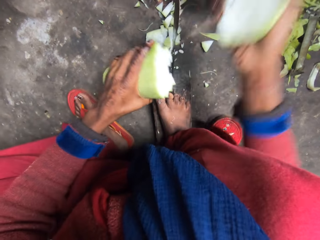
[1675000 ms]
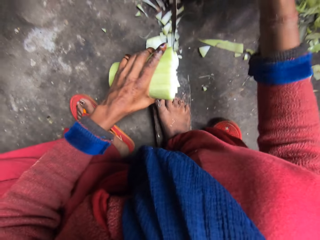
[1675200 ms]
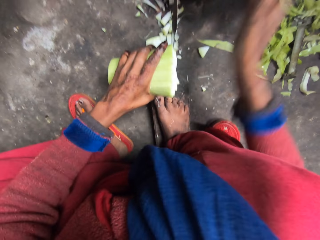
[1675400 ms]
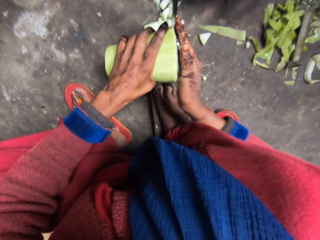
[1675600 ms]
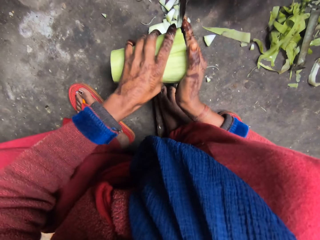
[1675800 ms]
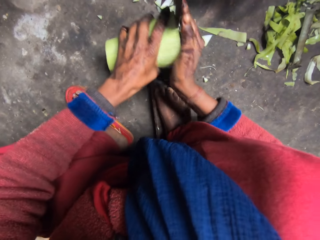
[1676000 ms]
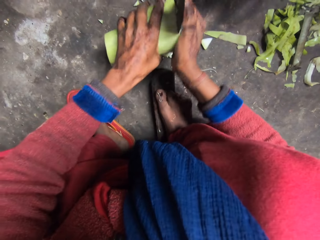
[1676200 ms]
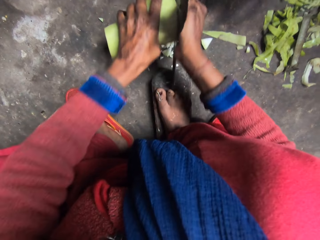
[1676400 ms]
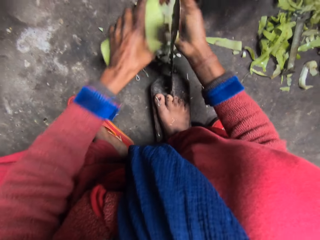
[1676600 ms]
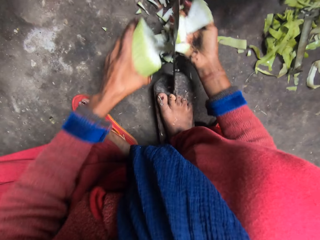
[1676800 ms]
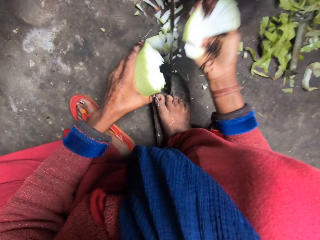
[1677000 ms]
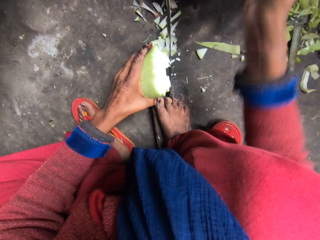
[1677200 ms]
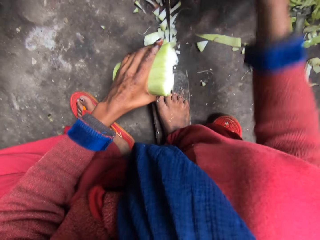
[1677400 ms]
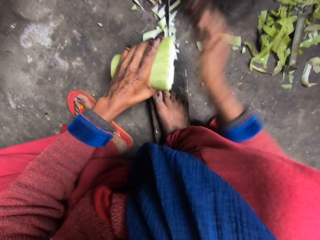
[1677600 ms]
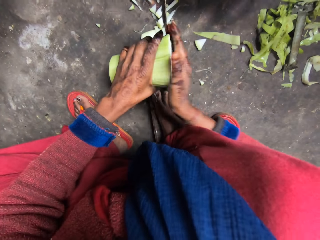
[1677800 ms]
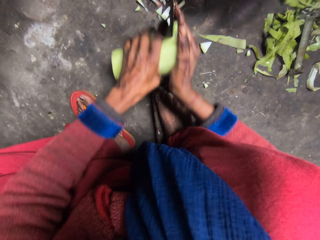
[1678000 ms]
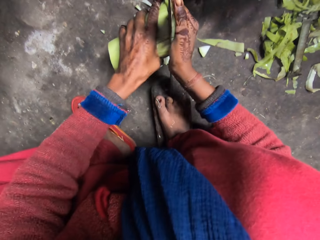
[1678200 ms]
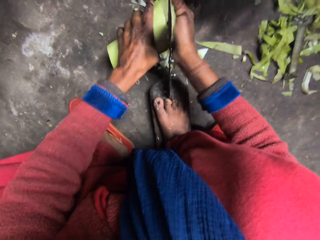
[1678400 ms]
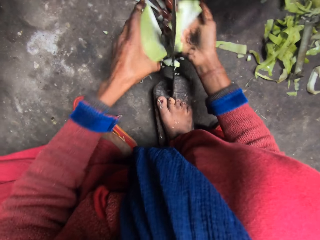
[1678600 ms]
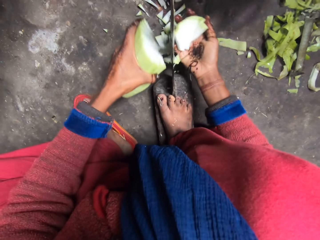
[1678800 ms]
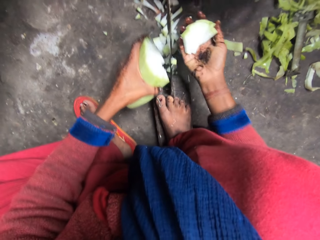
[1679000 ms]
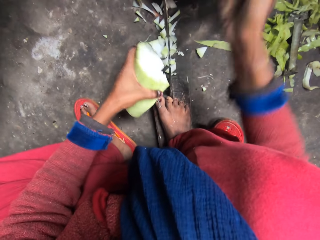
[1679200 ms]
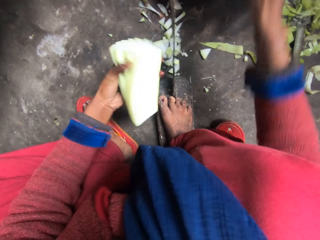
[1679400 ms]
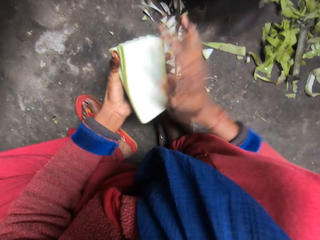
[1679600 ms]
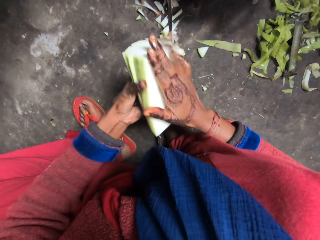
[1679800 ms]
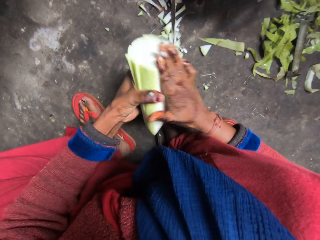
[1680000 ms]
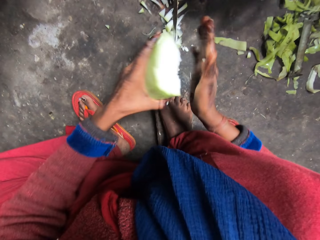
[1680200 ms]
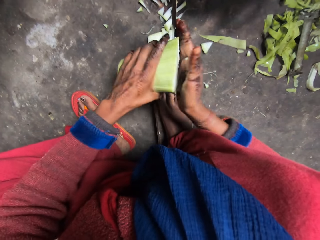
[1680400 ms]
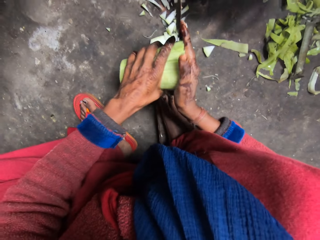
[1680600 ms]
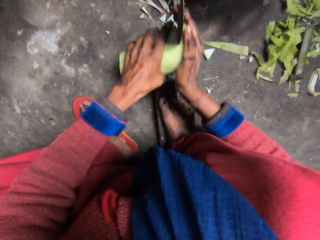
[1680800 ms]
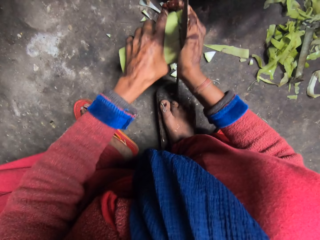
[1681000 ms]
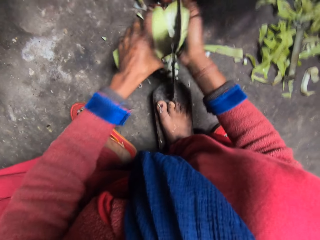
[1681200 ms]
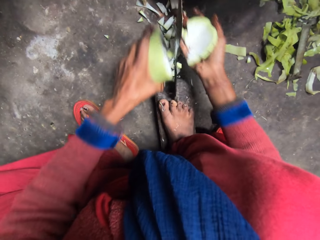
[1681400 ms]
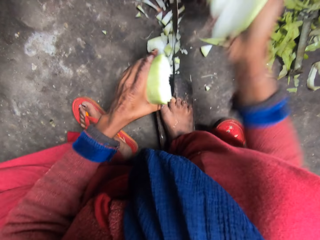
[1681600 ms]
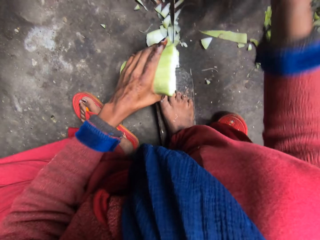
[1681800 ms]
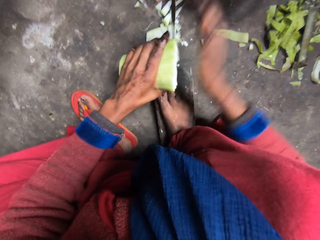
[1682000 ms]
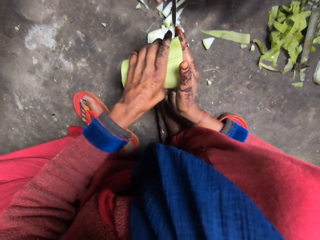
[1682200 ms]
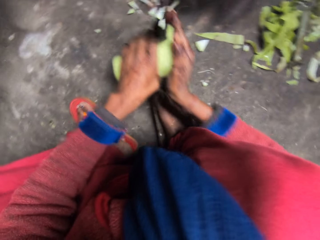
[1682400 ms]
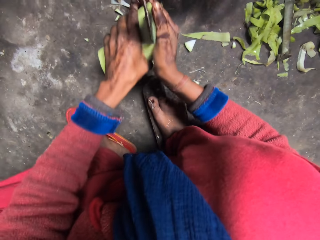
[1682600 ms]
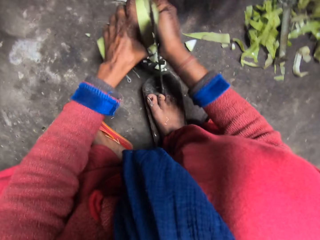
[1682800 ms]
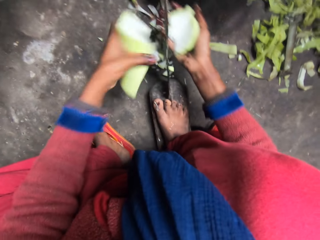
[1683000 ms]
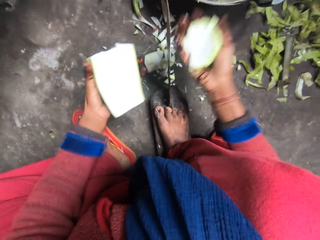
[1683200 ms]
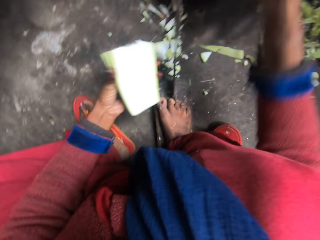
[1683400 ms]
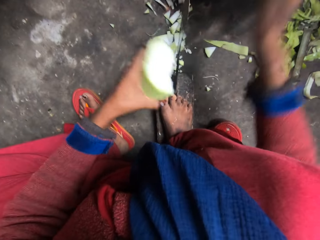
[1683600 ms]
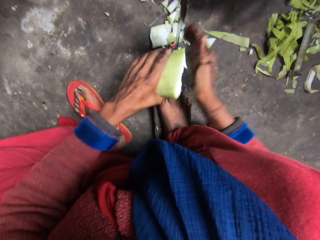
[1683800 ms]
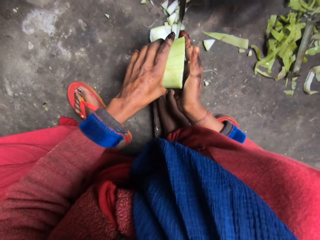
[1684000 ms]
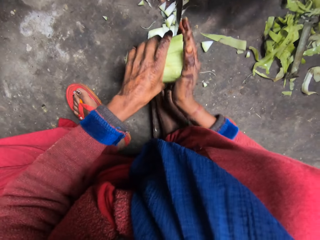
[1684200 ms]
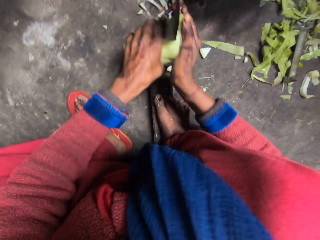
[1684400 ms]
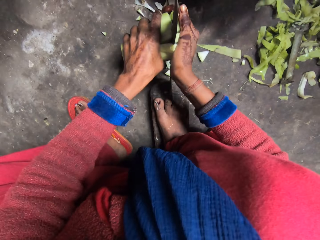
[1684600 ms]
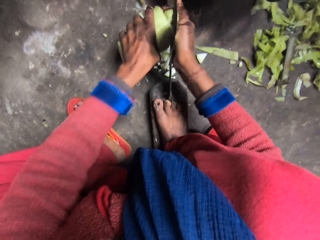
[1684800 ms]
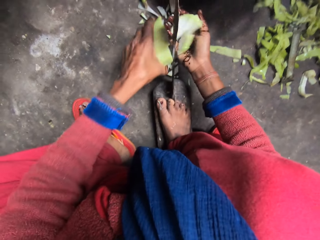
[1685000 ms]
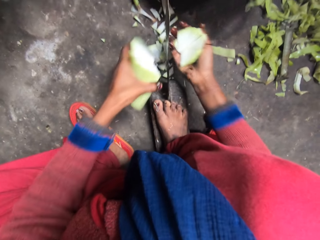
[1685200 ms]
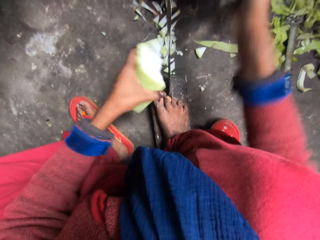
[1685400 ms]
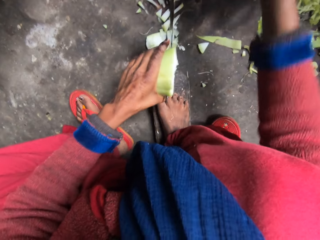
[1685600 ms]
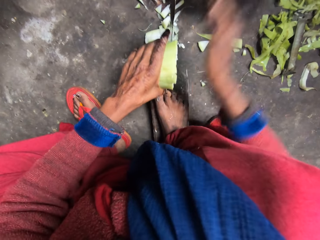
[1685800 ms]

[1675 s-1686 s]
The camera wearer puts the bottle gourd slices in her right hand in the pot on the floor. She slices the bottle gourd with the blade of the bati knife. She puts the bottle gourd slices in her right hand in the pot on the floor. She slices the bottle gourd with the blade of the bati knife. She puts the bottle gourd slices in her right hand in the pot on the floor. She turns the bottle gourd. She aligns the bottle gourd. She slices the bottle gourd with the blade of the bati knife. She puts the bottle gourd slices in her right hand in the pot on the floor. She slices the bottle gourd with the blade of the bati knife. She puts the bottle gourd slices in her right hand in the pot on the floor. She slices the bottle gourd with the blade of the bati knife. She puts the bottle gourd slices in her right hand in the pot on the floor.

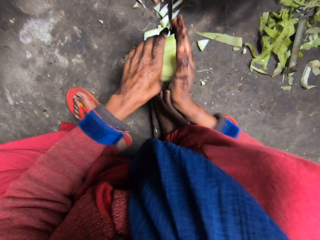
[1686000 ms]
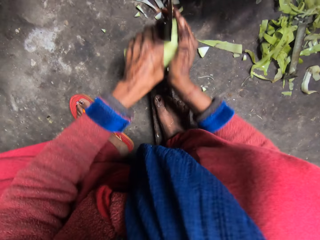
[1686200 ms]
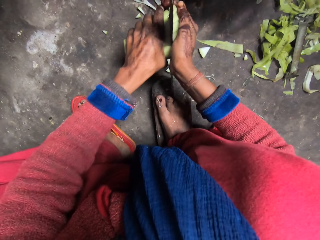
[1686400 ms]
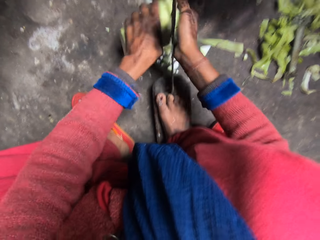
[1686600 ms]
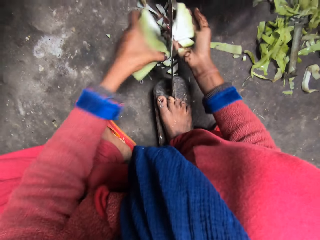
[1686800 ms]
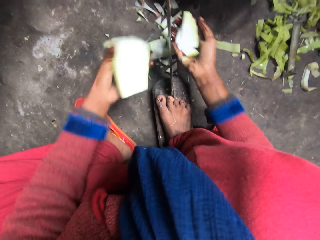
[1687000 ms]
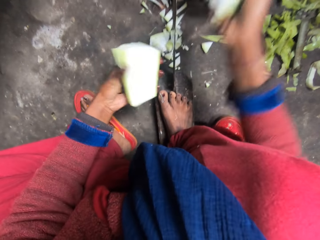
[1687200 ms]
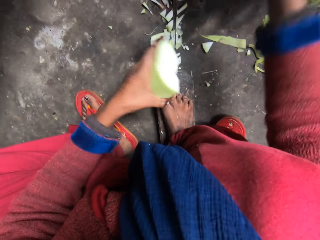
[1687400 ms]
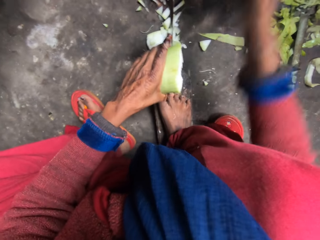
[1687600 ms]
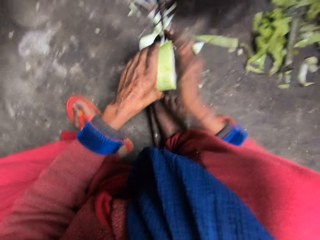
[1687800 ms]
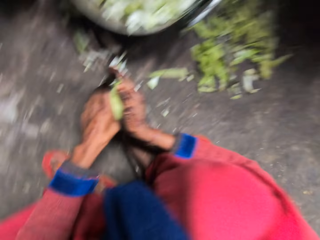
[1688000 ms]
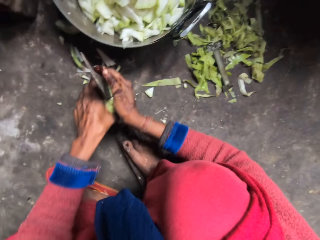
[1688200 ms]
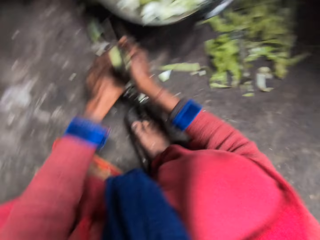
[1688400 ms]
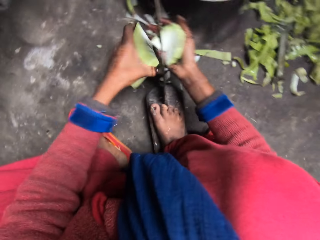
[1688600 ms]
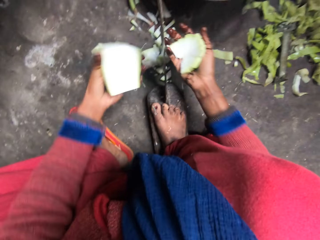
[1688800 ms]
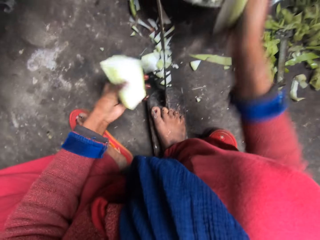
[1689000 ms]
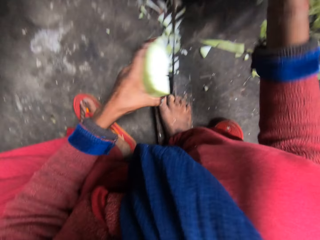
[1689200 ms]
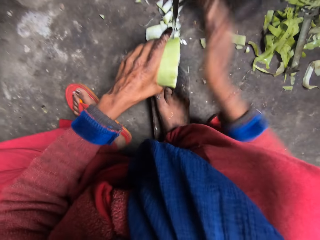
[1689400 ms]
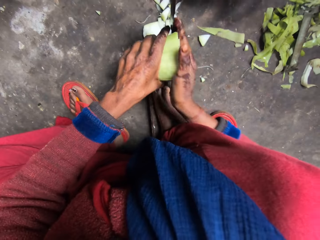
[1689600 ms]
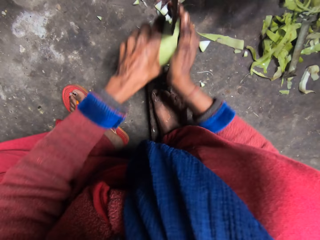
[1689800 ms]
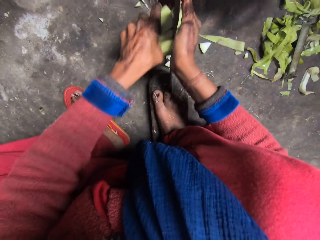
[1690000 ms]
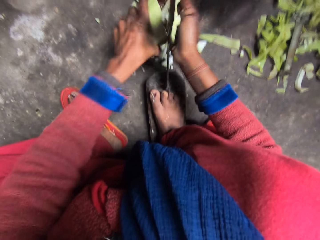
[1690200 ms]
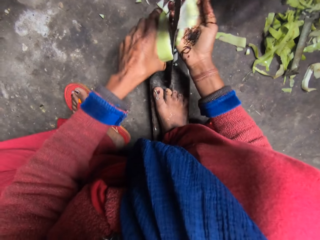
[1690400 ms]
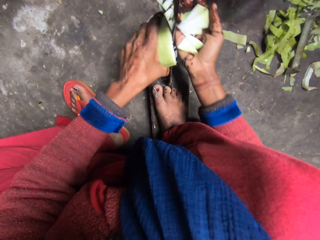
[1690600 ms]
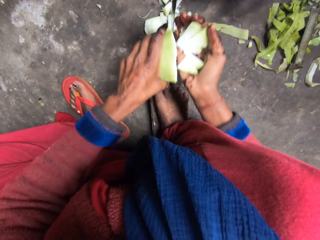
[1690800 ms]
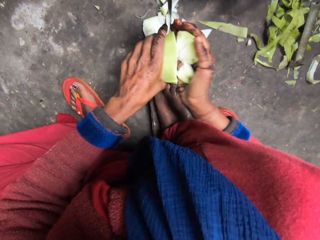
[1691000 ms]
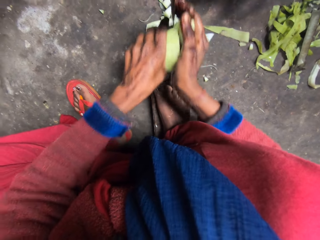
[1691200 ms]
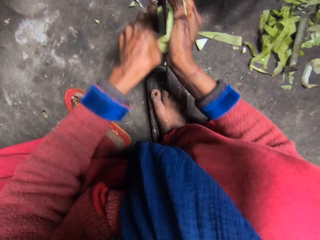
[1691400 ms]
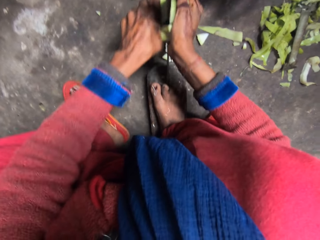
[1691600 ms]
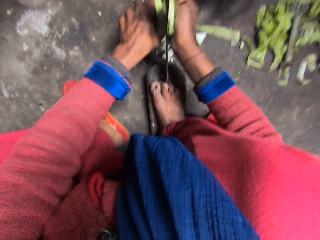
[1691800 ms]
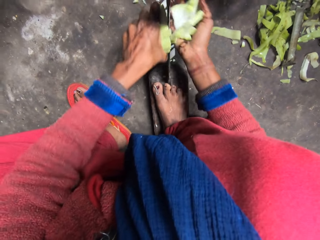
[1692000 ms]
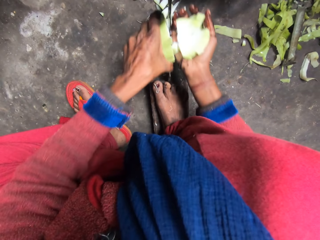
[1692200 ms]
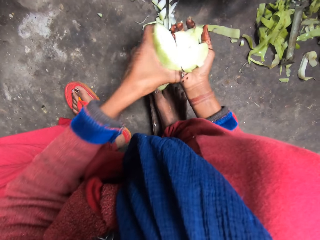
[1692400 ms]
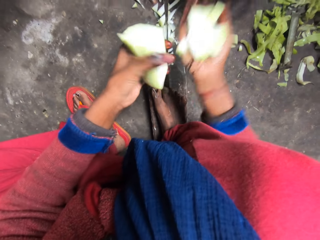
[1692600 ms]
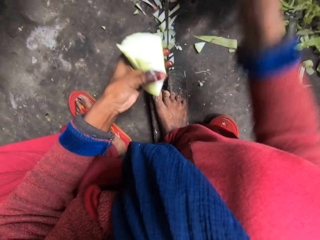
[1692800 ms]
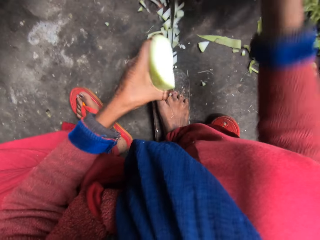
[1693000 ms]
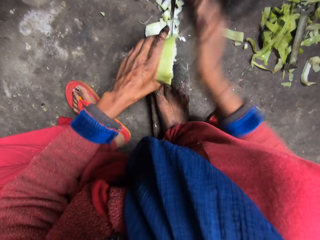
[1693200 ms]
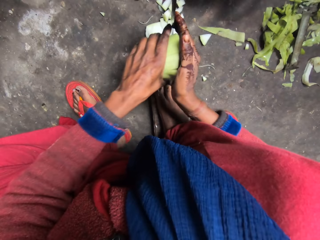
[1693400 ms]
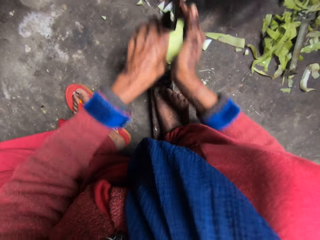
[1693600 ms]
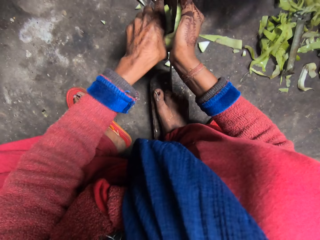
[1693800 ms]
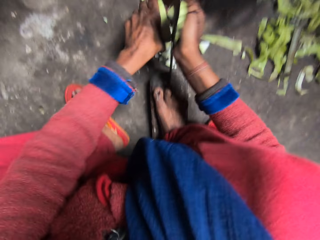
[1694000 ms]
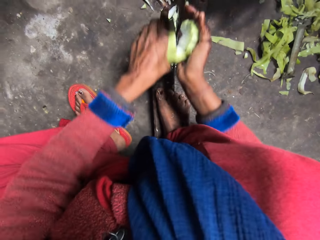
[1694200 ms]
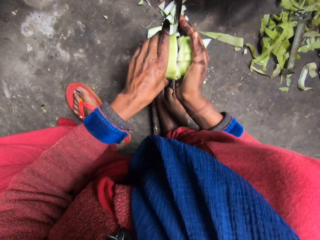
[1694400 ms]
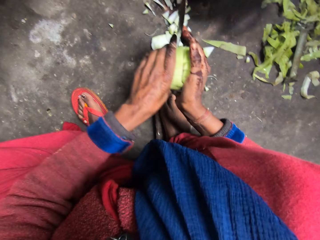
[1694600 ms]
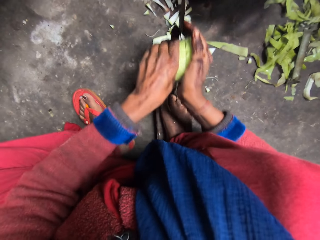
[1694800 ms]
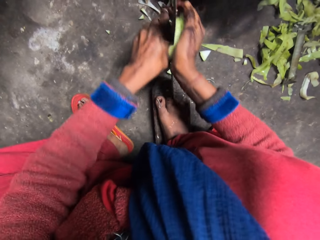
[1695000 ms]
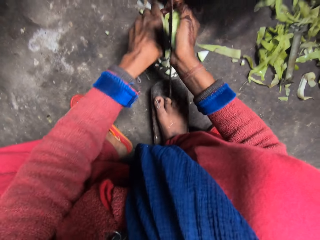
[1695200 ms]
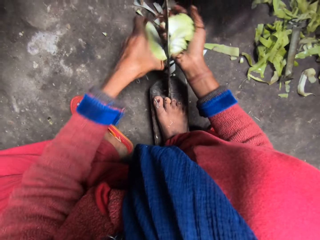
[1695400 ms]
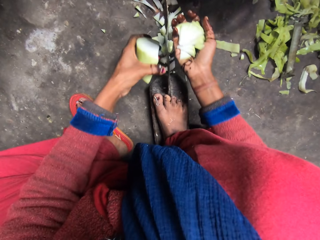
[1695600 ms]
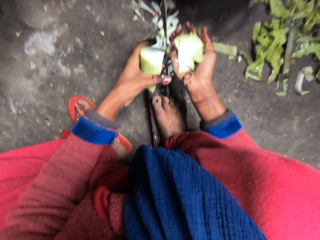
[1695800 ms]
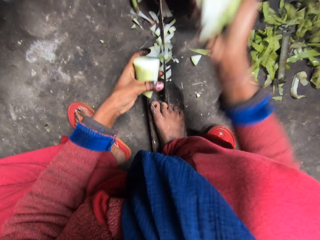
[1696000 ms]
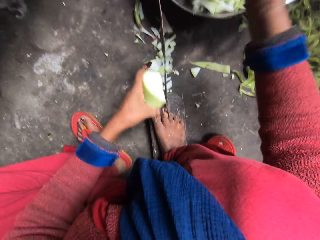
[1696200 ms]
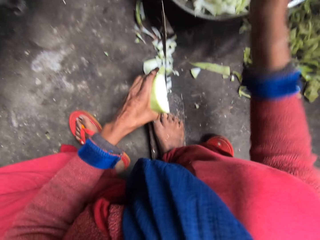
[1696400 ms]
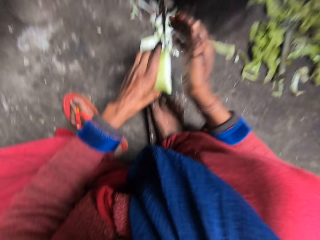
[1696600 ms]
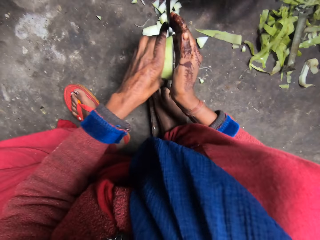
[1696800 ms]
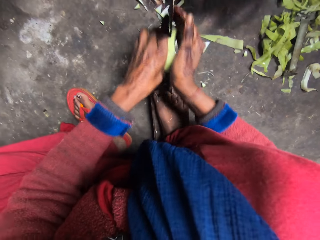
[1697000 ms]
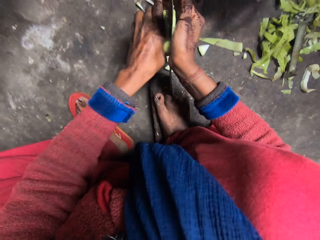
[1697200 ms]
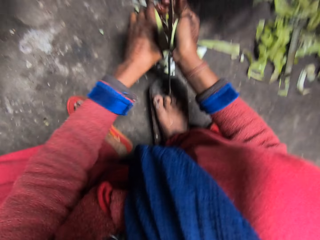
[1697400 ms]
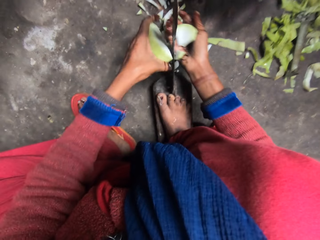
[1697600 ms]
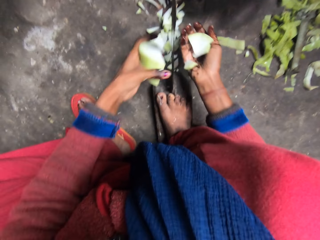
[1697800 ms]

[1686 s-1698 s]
The camera wearer slices a bottle gourd with the blade of the bati knife. She puts the bottle gourd slices in her right hand in the pot on the floor. She slices the bottle gourd with the blade of the bati knife. She puts the bottle gourd slices in her right hand in the pot on the floor. She slices the bottle gourd with the blade of the bati knife. She puts the bottle gourd slices in her right hand in the pot on the floor. She slices the bottle gourd with the blade of the bati knife. She puts the bottle gourd slices in her right hand in the pot on the floor. She slices the bottle gourd with the blade of the bati knife.
